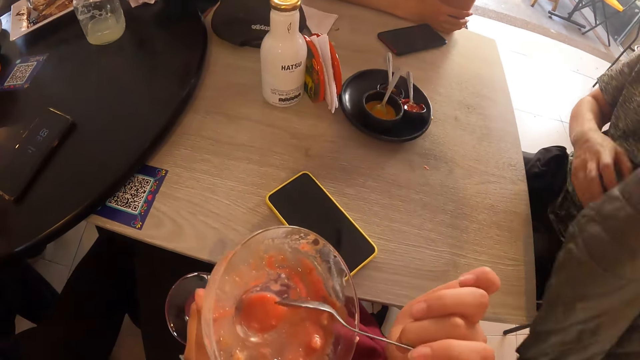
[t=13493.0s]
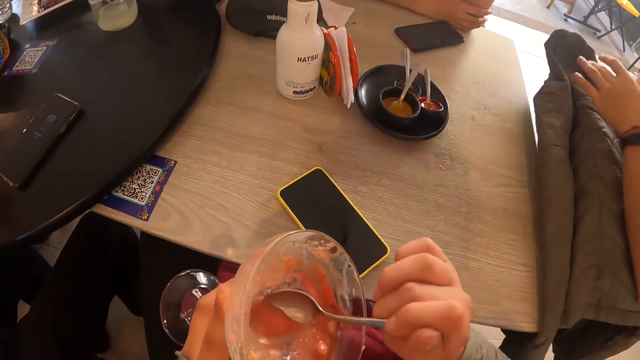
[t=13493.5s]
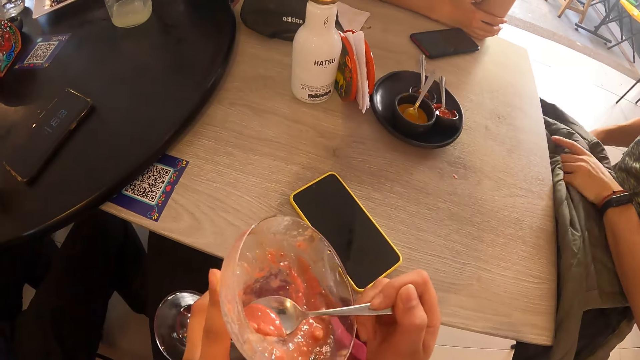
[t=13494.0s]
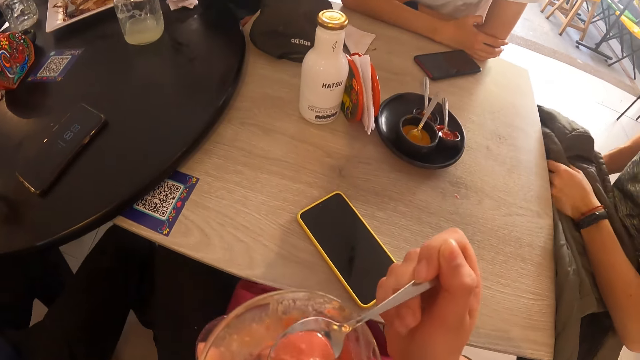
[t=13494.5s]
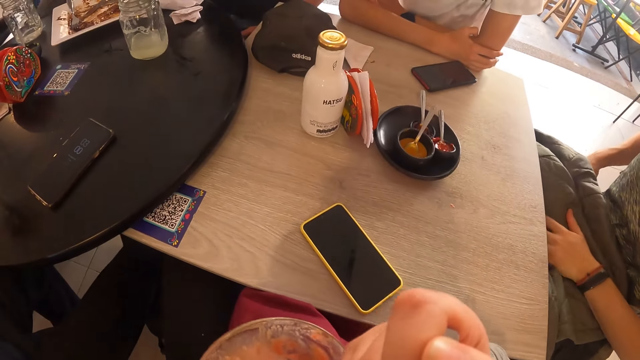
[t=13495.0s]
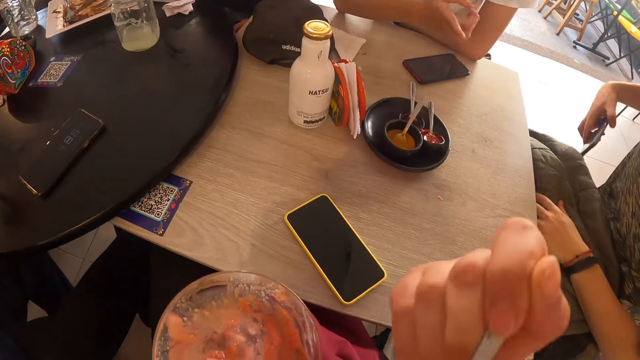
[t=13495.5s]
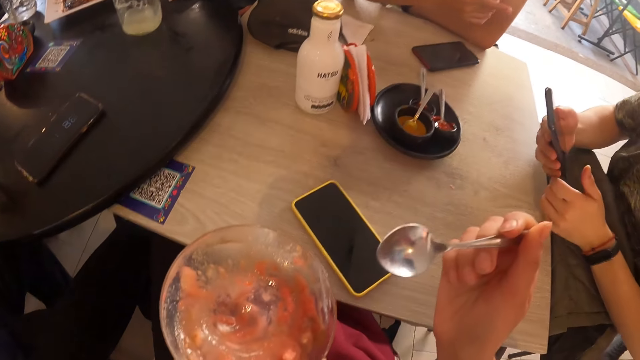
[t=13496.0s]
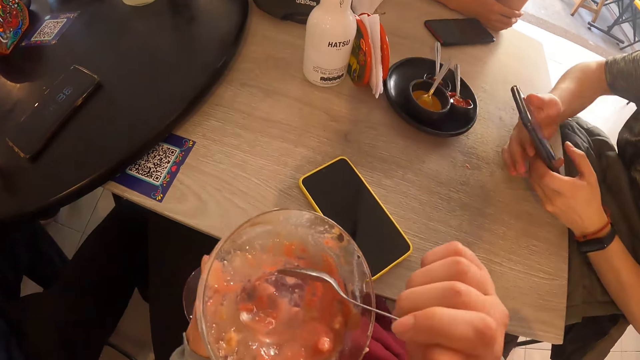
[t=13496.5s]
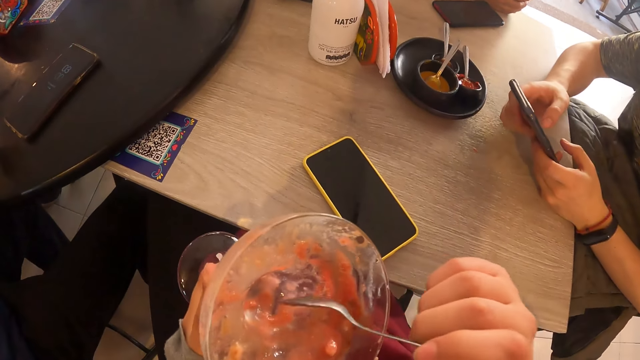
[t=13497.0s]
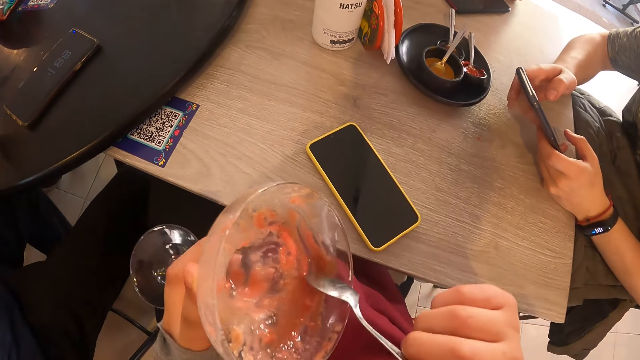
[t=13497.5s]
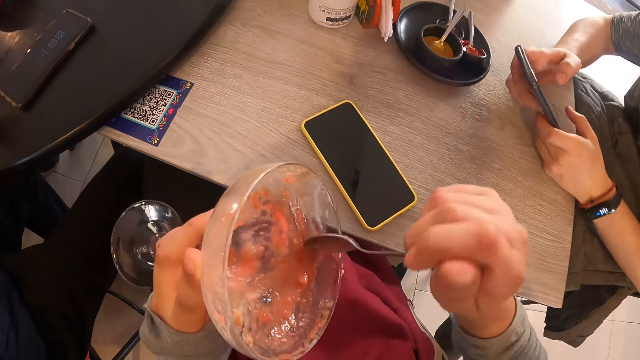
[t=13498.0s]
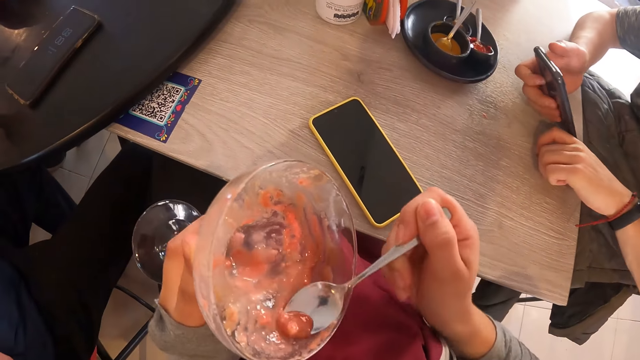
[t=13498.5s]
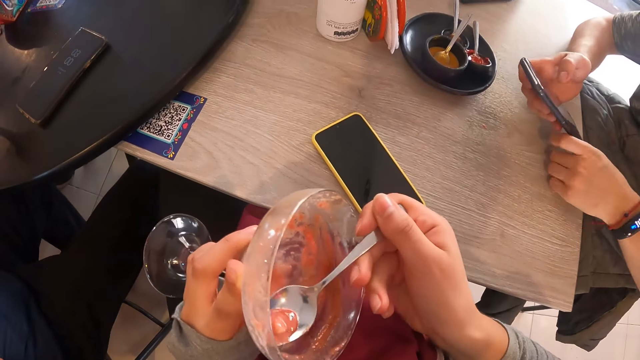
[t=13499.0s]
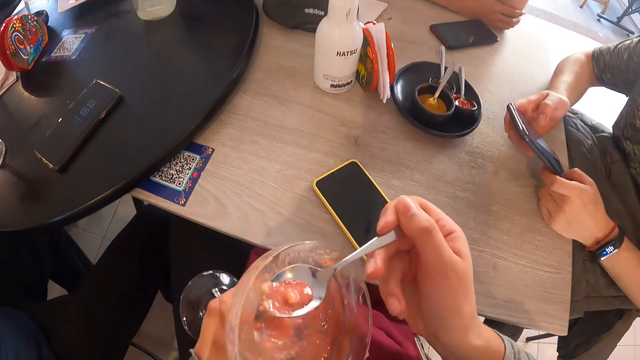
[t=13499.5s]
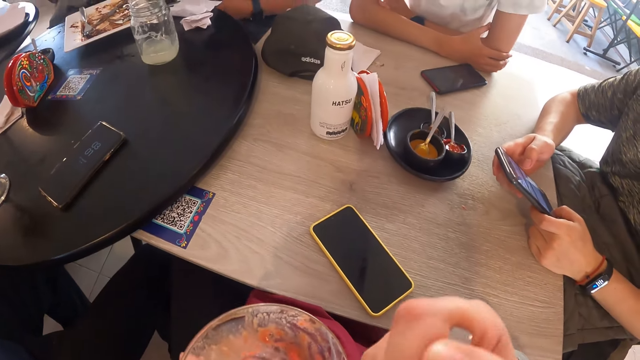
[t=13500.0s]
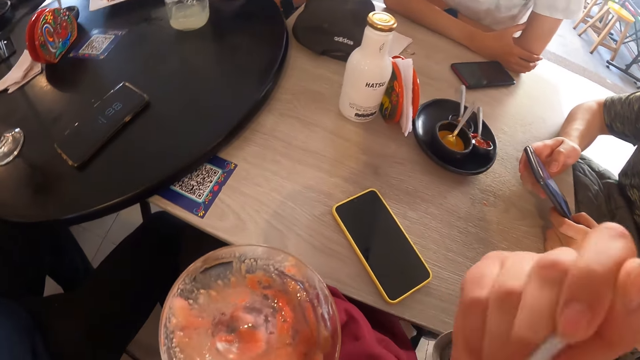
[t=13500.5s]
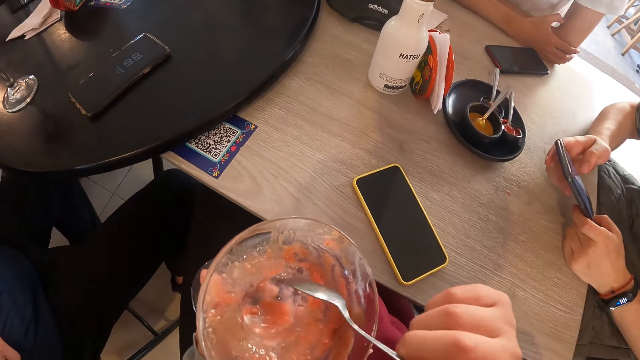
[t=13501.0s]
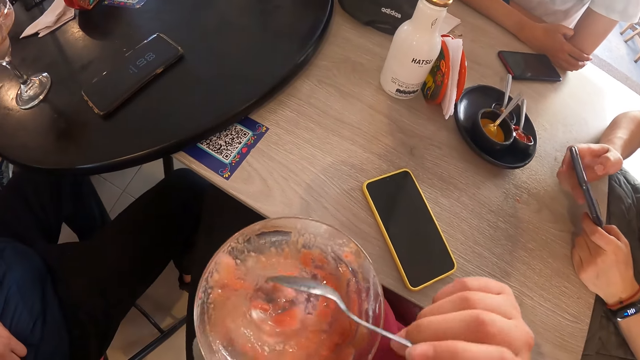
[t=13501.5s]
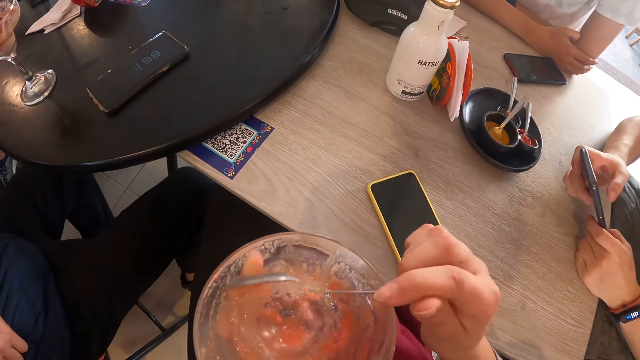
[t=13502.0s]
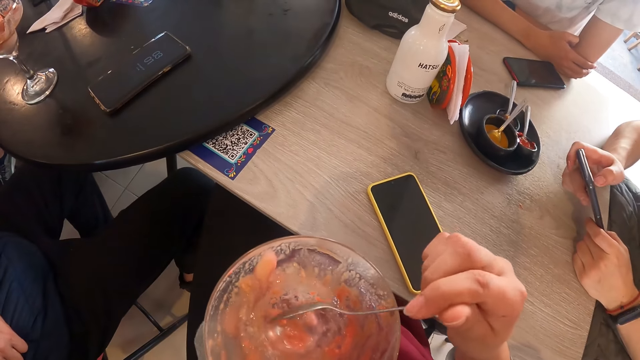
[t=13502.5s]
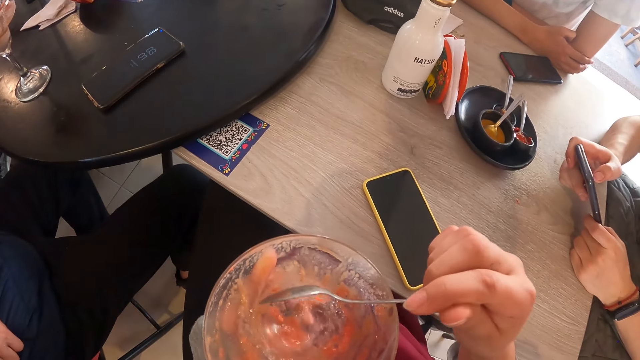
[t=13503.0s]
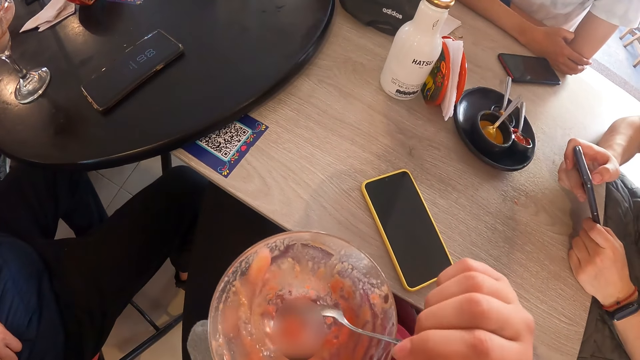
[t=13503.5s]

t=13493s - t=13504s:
A man drops a jacket. The camera wearer scoops food. She eats the ice cream with the spoon in her right hand. The man takes the phone from his joggers' pocket with his right hand. Another man points at the food. The camera wearer scoops some ice cream from the cup of ice cream with the spoon in her right hand. The first man operates the phone with both hands. The camera wearer scoops food again. She eats the ice cream with the spoon in her right hand. She scoops some ice cream from the cup of ice cream with the spoon in her right hand. She scoops food again.

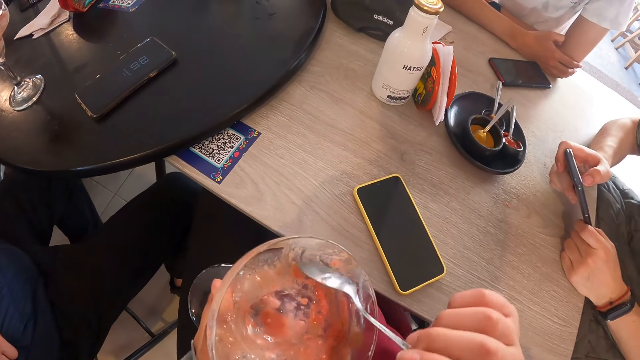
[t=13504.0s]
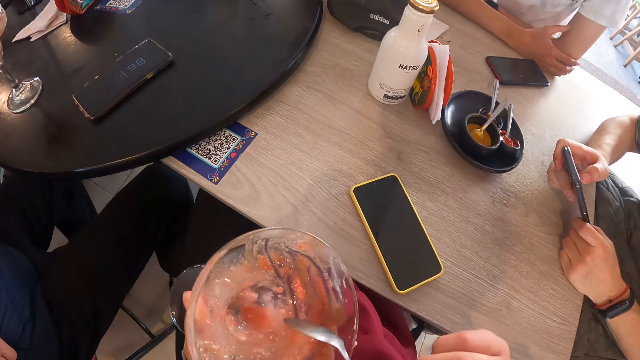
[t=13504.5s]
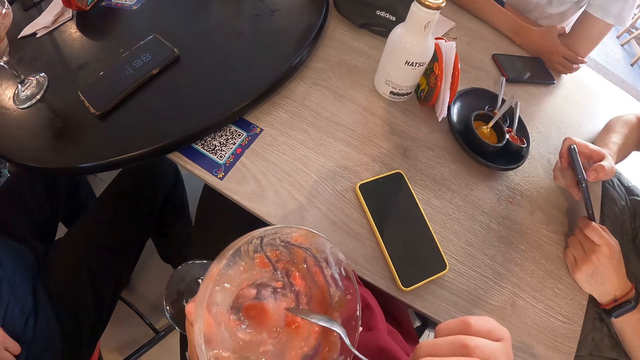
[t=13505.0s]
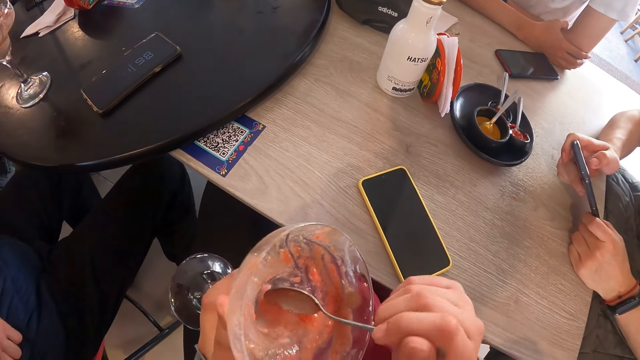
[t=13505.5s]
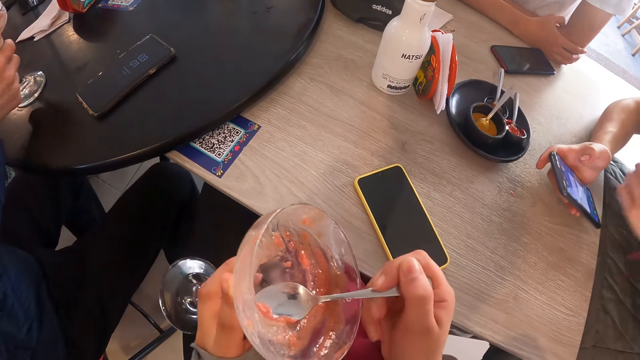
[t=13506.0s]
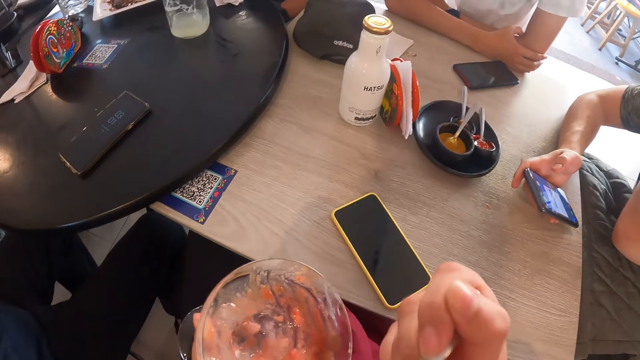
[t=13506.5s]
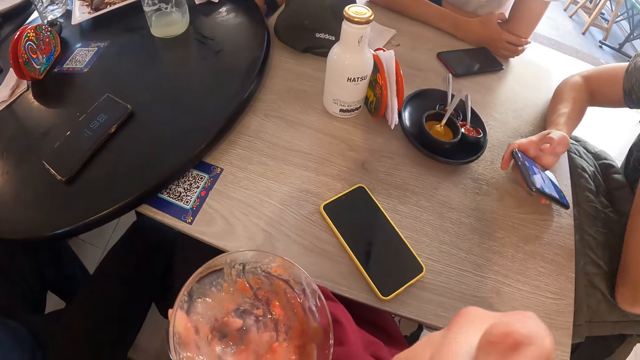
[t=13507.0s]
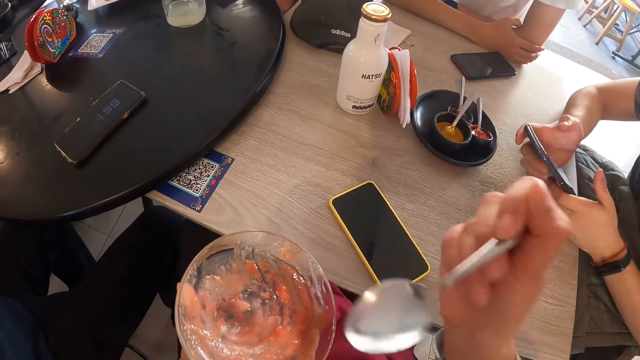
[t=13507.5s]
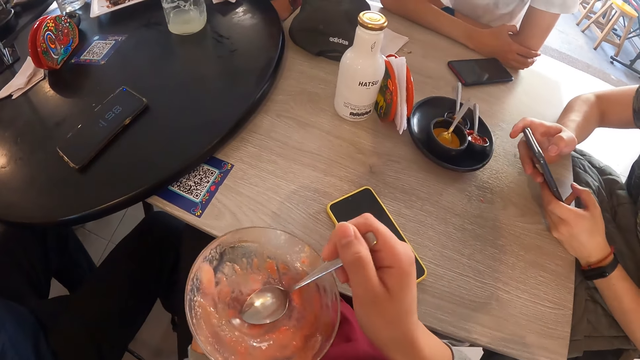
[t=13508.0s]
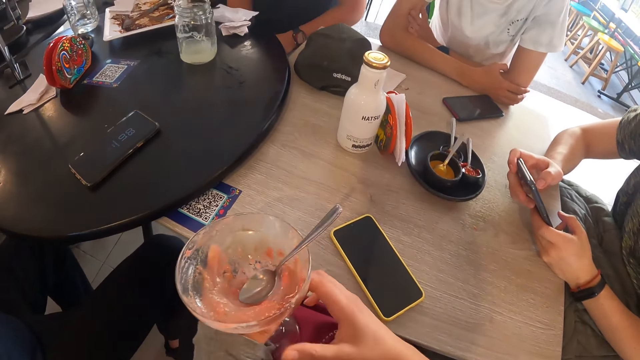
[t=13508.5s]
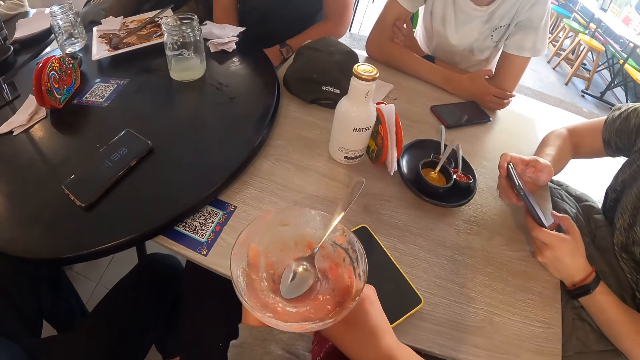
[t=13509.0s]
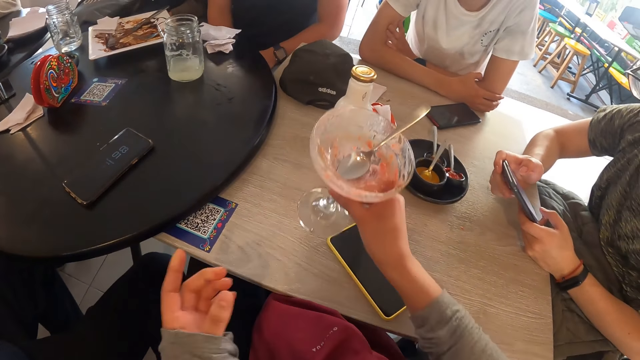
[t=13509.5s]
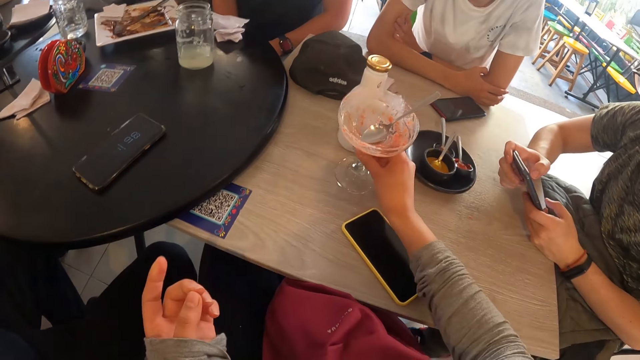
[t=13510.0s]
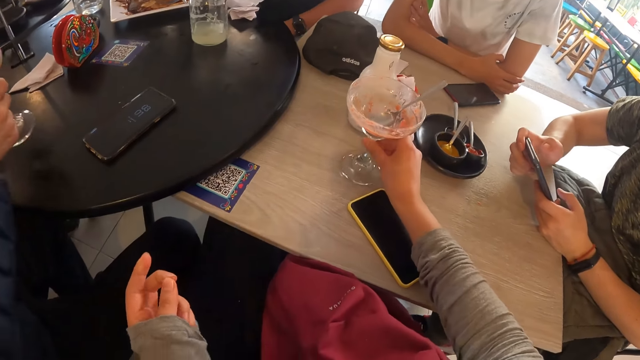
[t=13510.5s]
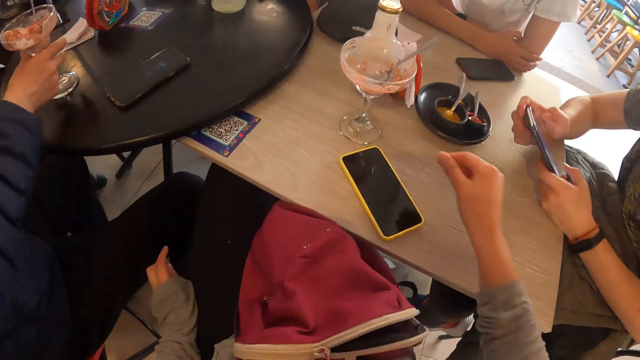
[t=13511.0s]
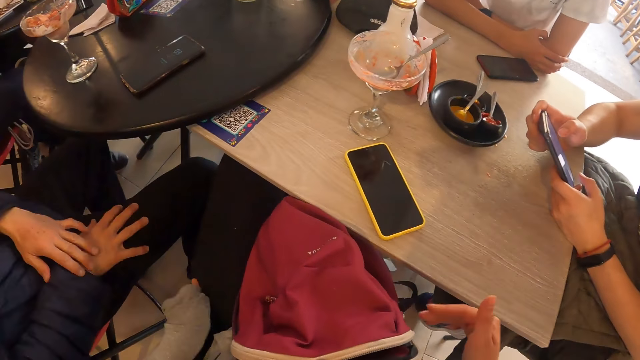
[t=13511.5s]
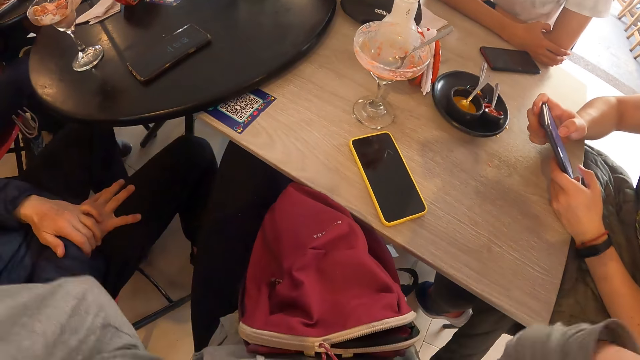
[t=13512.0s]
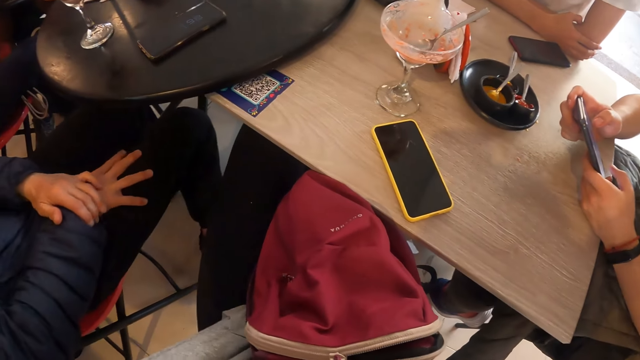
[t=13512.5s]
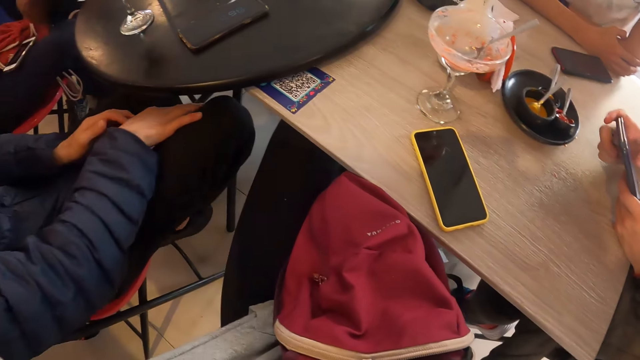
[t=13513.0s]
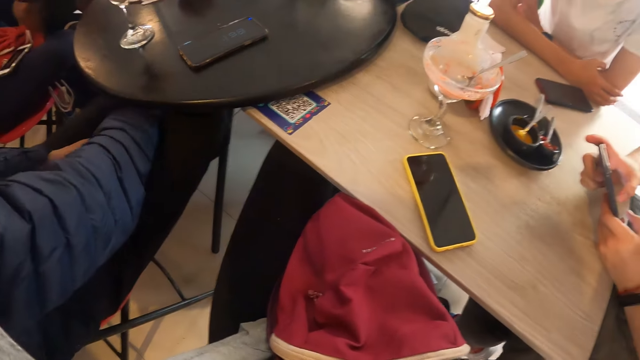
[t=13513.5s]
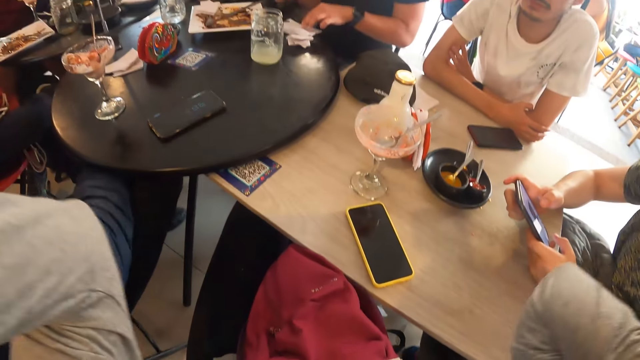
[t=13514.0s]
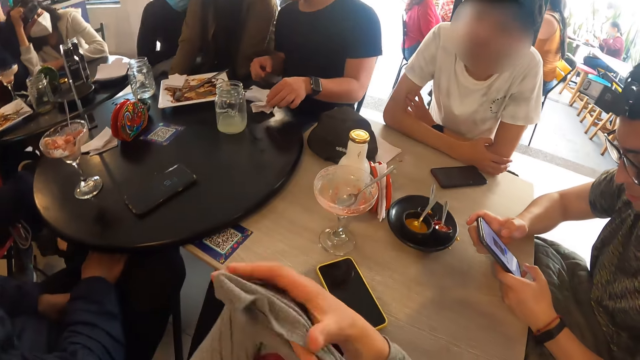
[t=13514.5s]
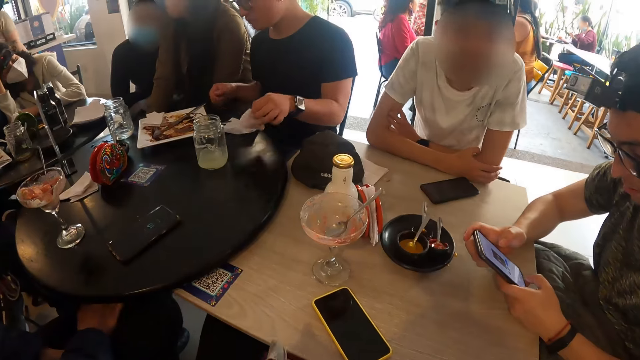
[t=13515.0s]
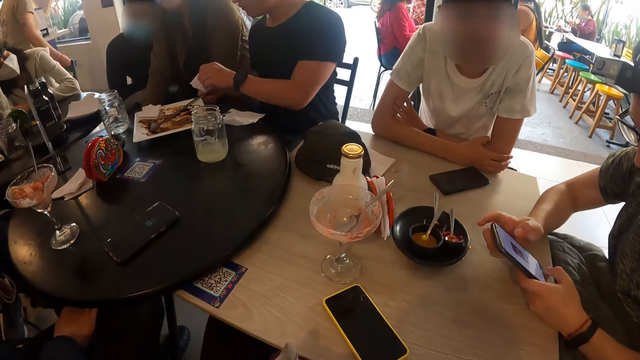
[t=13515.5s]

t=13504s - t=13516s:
The camera wearer gathers food. She scoops food. A man takes a glass. The camera wearer eats the ice cream with the spoon in her right hand. Another man operates a phone. The camera wearer drops the spoon. She transfers the cup of ice cream from her left hand to her right hand. She holds a glass. She places the cup of ice cream in her right hand on the table. The first man places the cup of ice cream on the table with his right hand. The camera wearer raises both hands. She brings down both hands. A third man takes a napkin from the table with his left hand.
